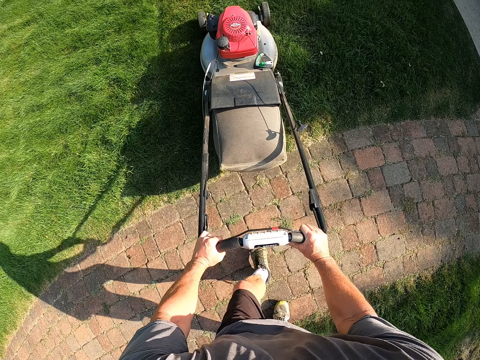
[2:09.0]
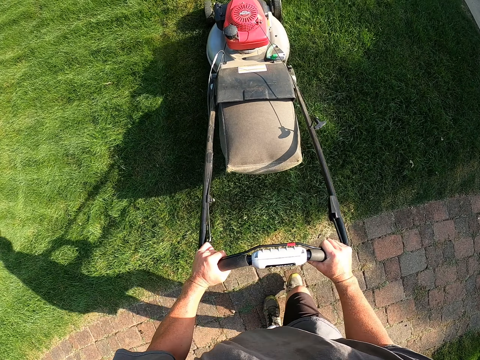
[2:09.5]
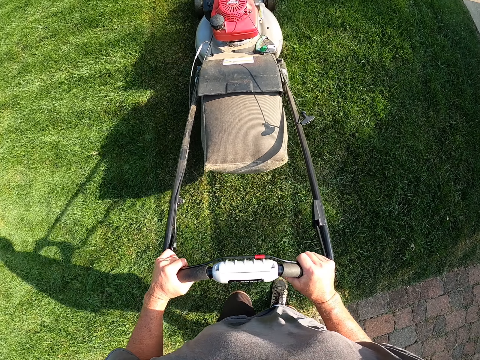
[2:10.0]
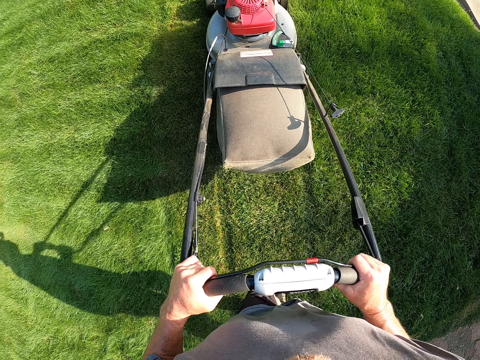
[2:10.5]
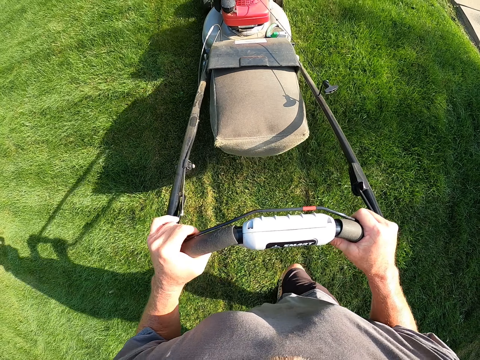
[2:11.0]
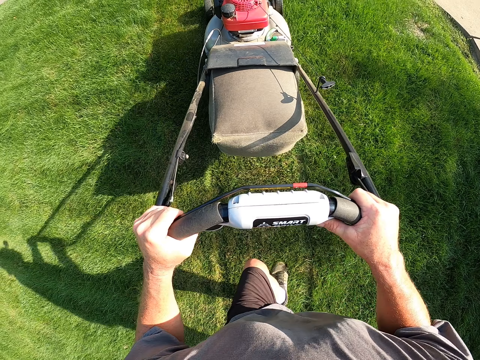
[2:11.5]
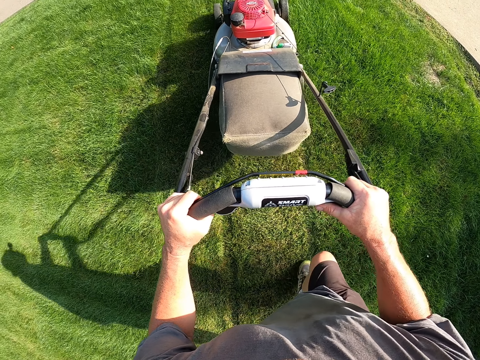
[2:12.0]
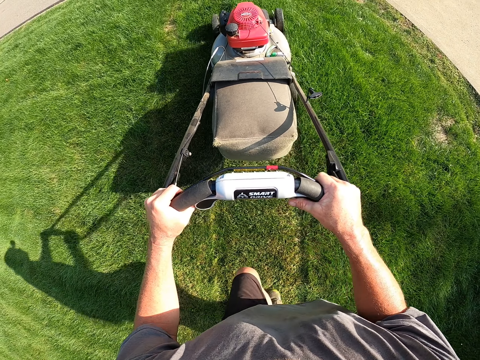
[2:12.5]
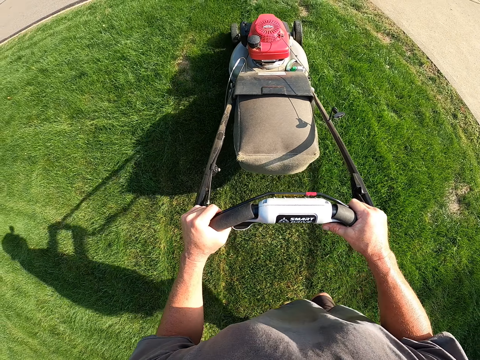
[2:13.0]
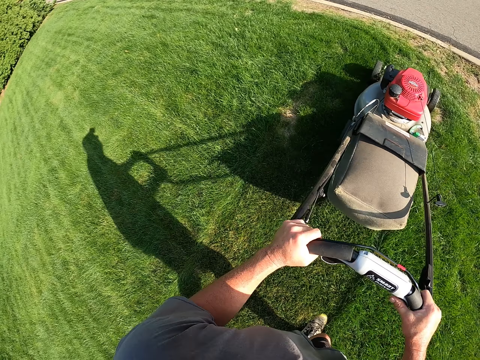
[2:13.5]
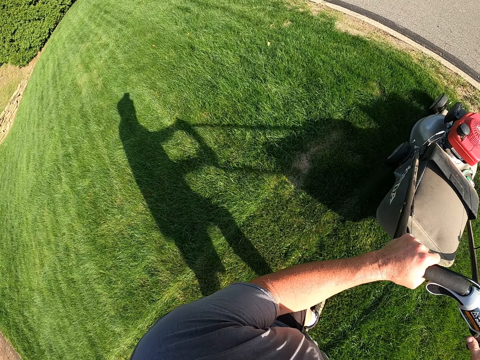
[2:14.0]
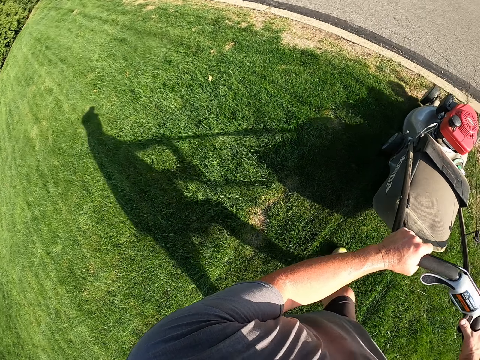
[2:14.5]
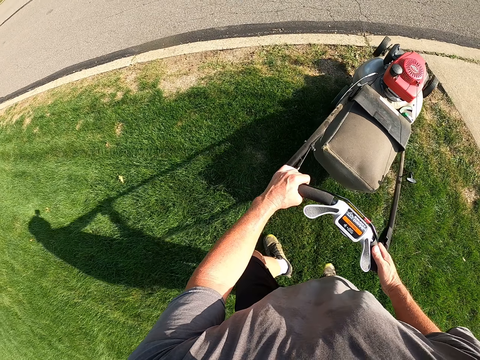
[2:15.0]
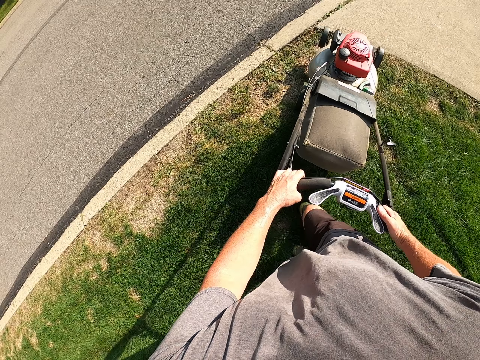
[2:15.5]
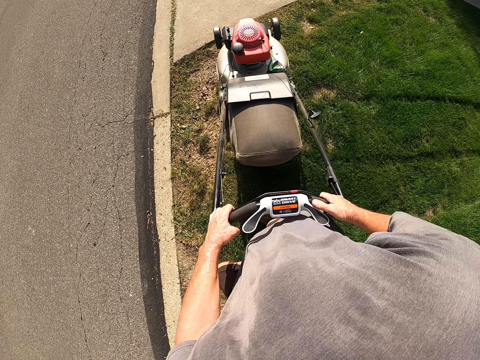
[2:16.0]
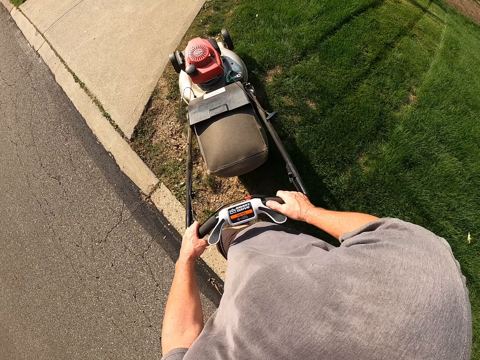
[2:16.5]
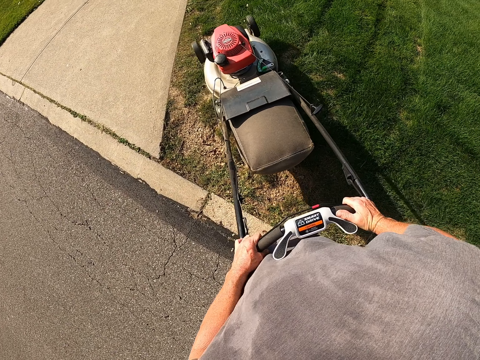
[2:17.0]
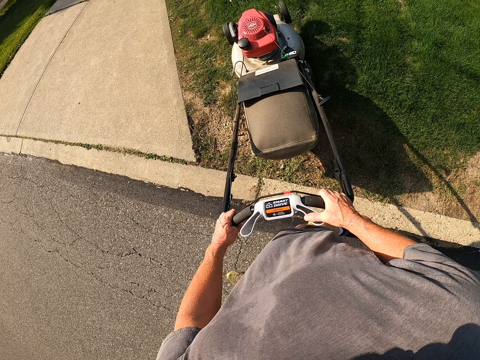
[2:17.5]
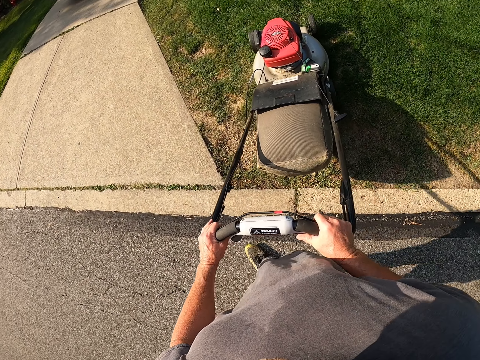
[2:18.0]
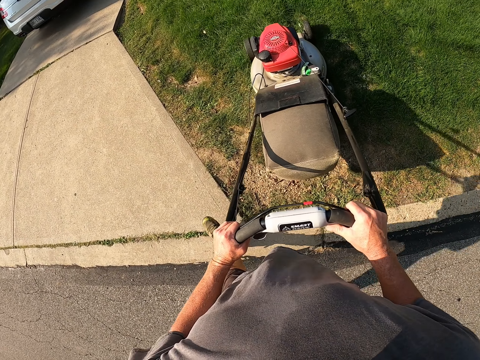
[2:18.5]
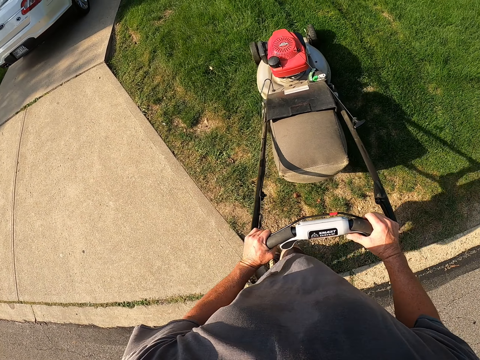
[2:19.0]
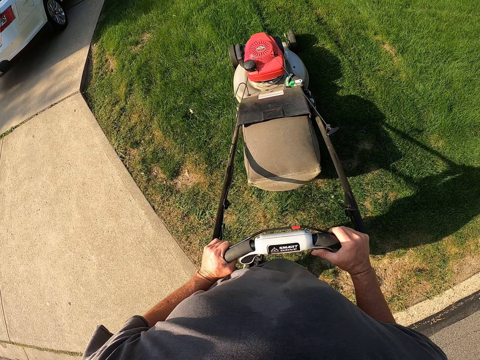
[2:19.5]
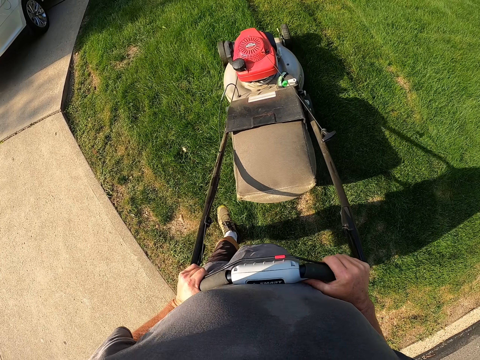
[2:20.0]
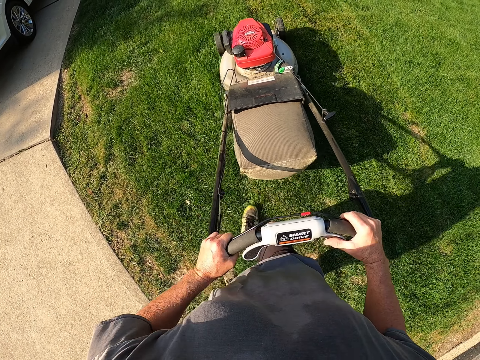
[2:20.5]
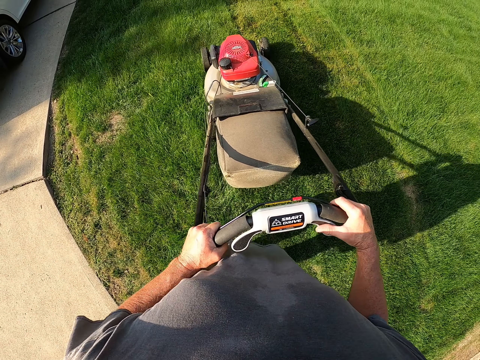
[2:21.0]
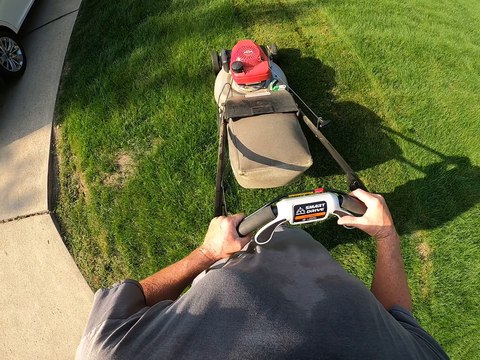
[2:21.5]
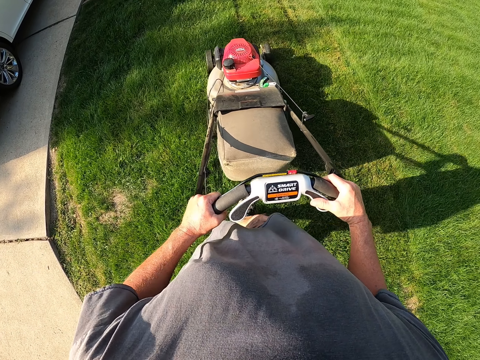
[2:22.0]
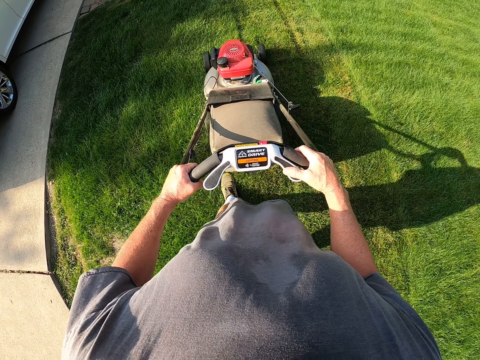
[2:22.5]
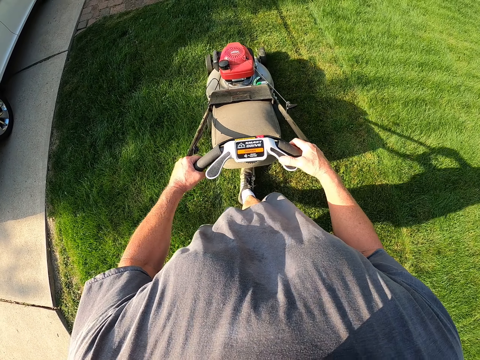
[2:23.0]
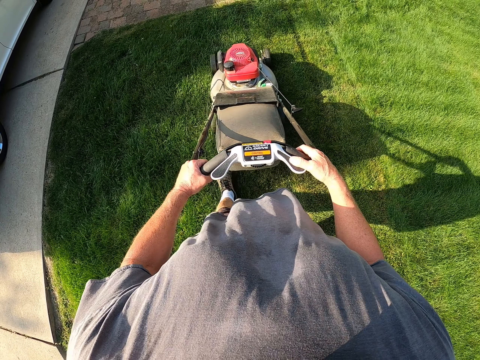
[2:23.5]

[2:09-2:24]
The camera wearer cuts the grass with the lawnmower. They turn the lawnmower around. They cut the grass with the lawnmower.

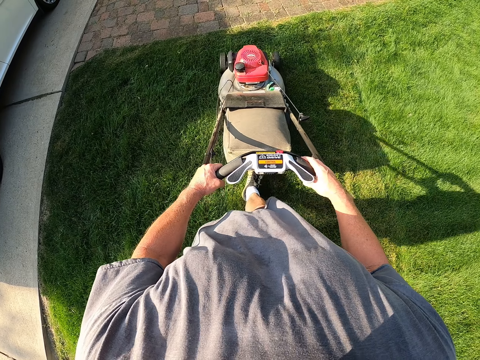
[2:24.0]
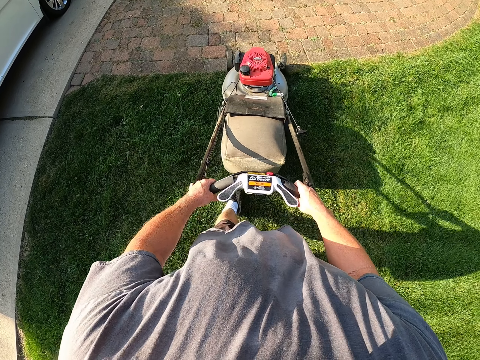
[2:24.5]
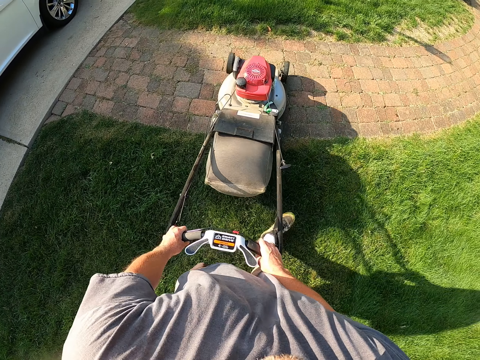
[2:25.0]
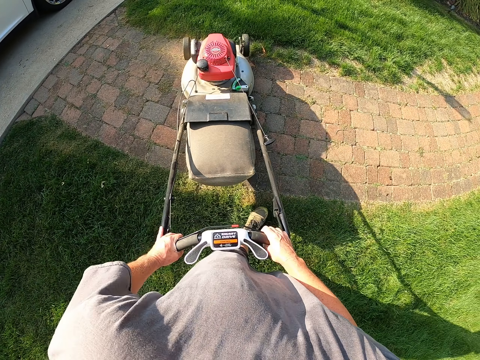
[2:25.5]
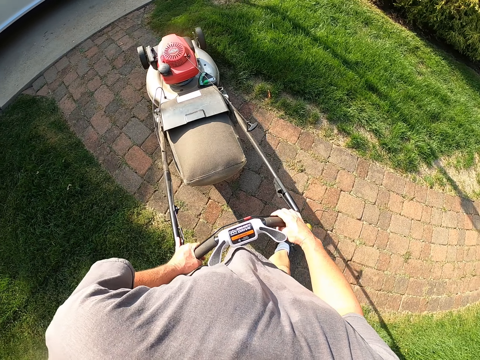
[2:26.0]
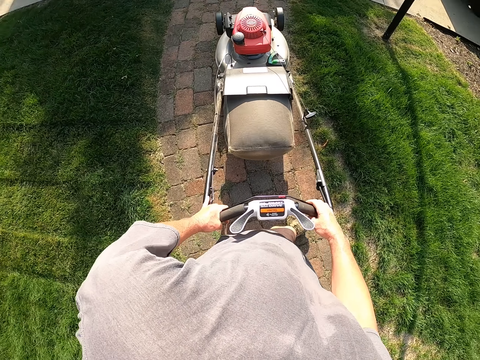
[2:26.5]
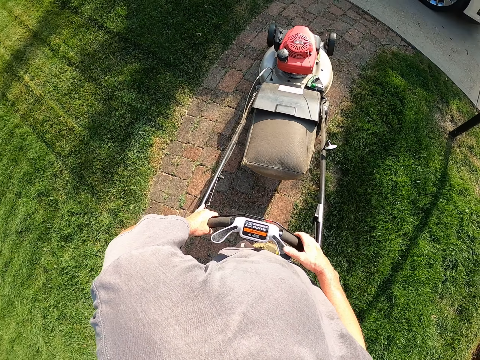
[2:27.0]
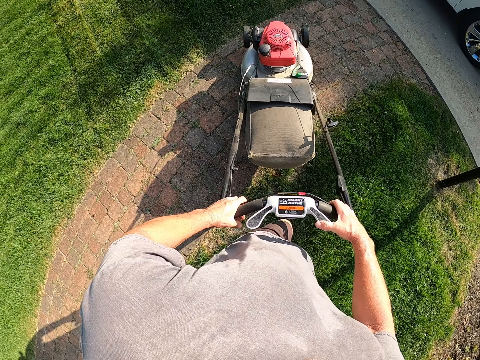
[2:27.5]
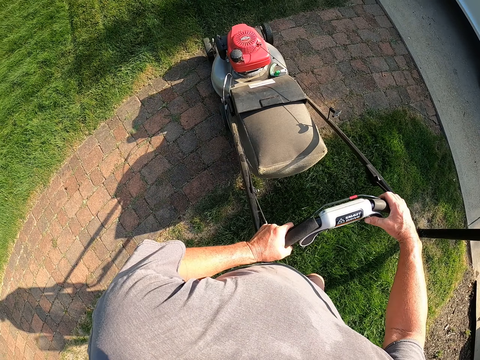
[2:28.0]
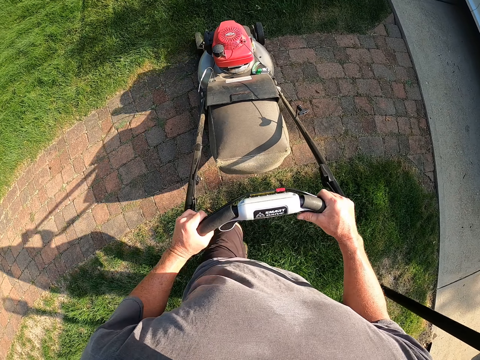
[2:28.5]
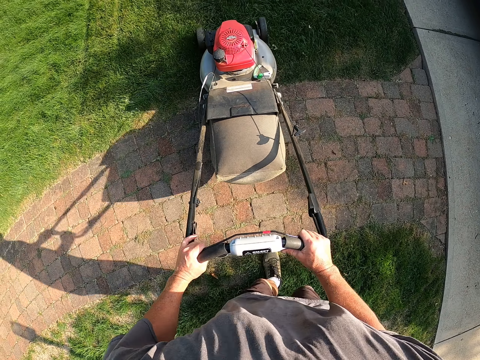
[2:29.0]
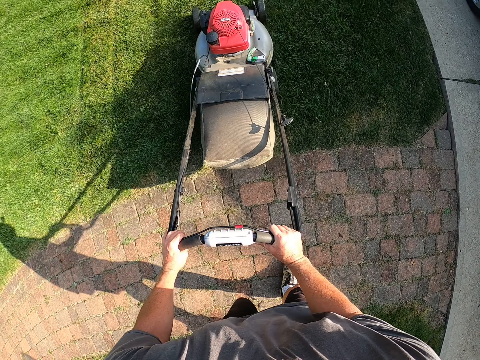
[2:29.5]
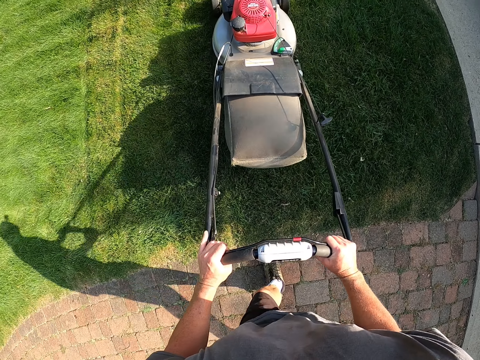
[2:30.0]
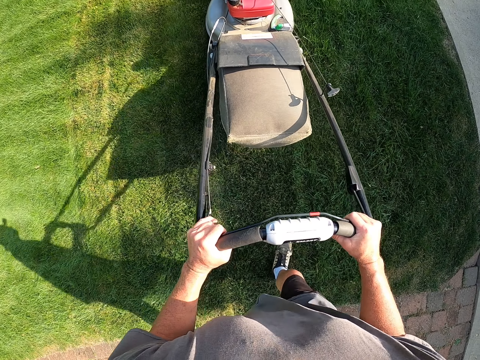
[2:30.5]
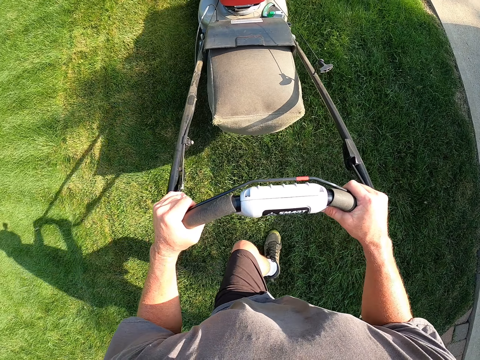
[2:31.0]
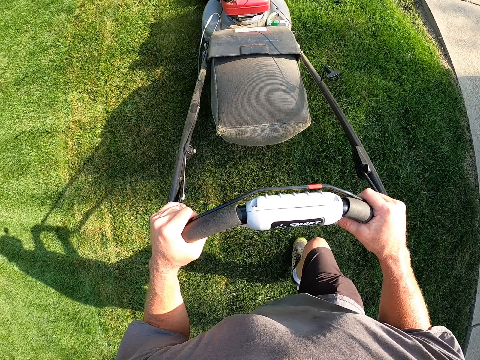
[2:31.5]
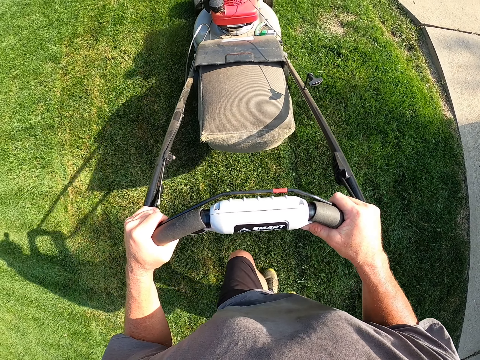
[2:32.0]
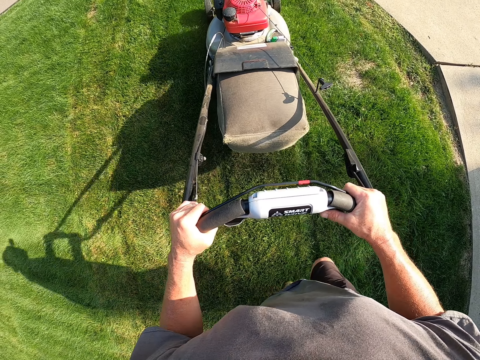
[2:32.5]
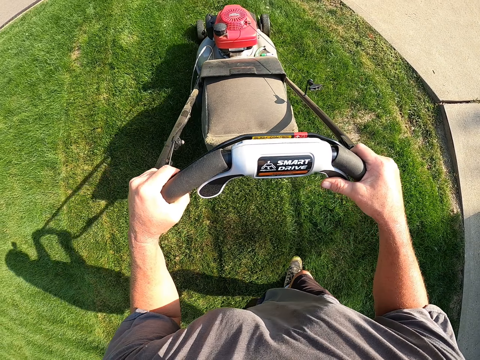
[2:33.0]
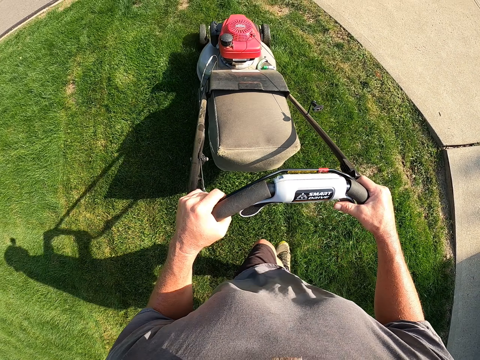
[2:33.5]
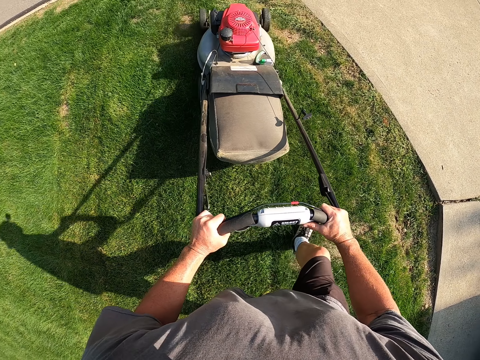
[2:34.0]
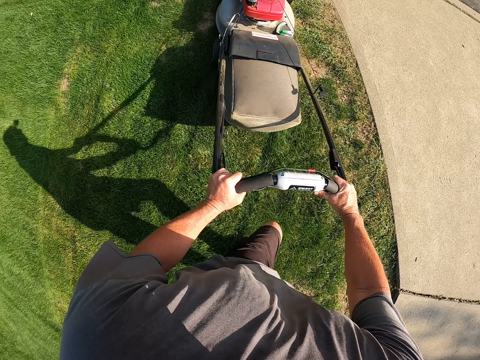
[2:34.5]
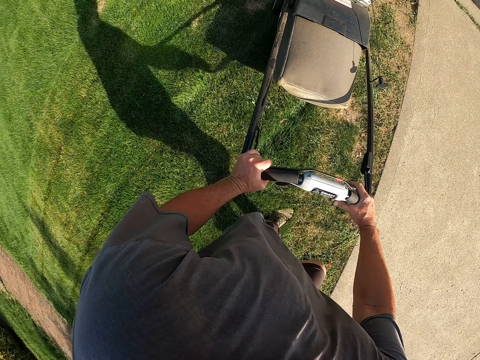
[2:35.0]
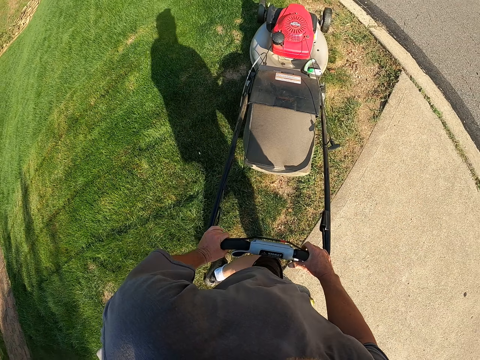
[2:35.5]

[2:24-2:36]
The camera wearer turns the lawnmower around. They cut the grass with the lawnmower.
